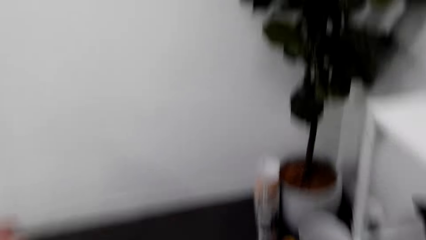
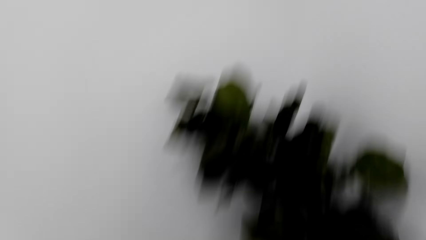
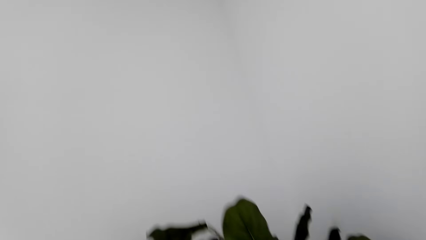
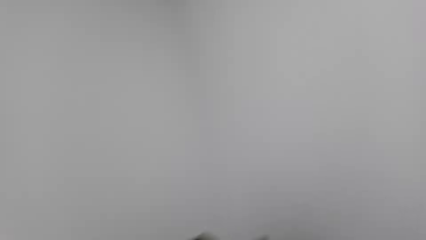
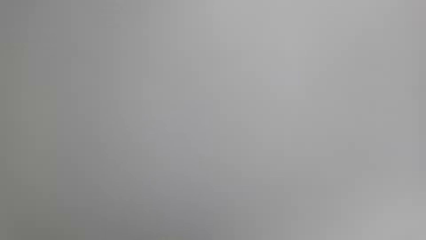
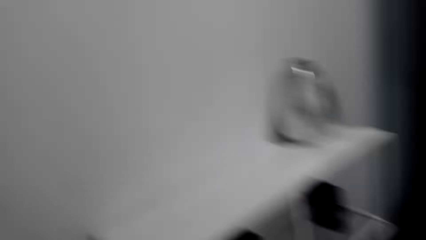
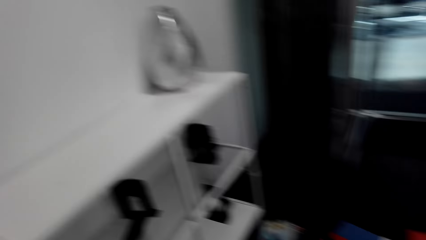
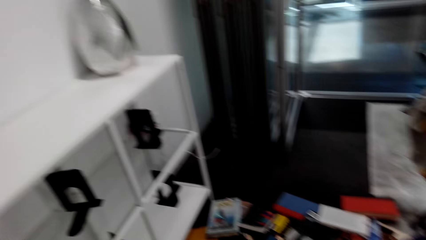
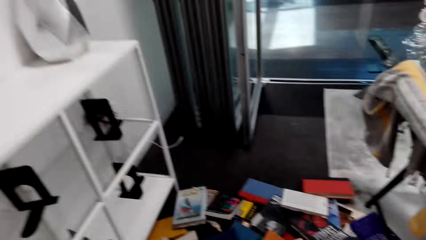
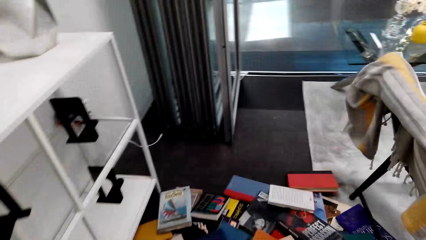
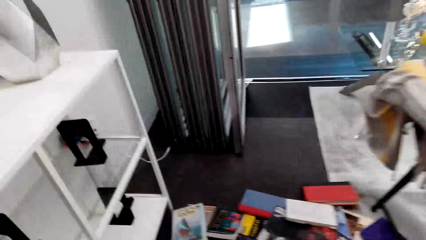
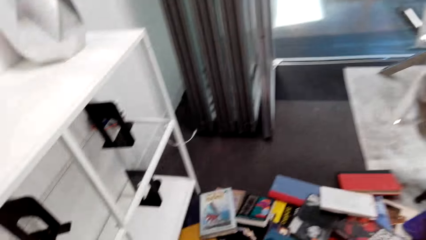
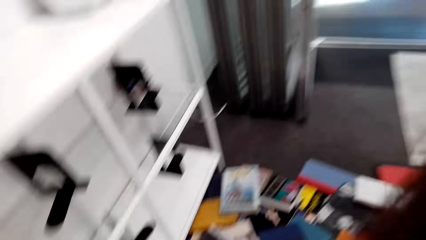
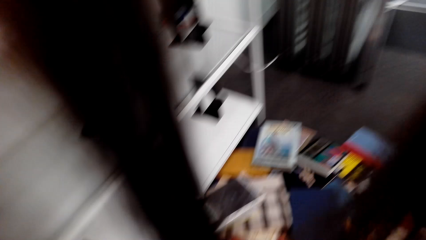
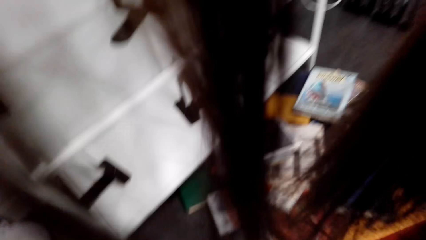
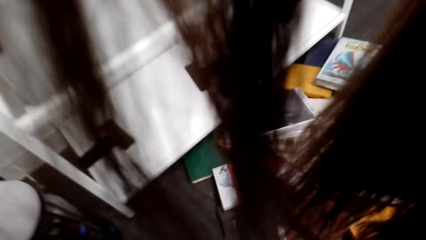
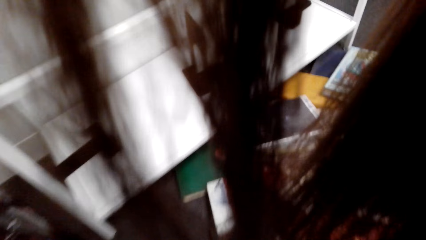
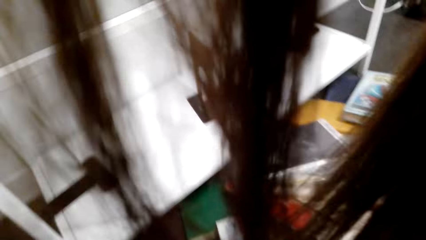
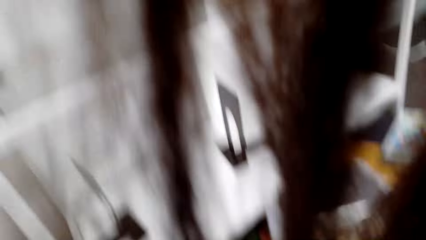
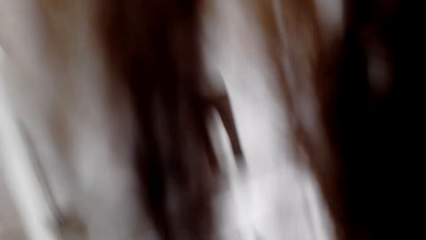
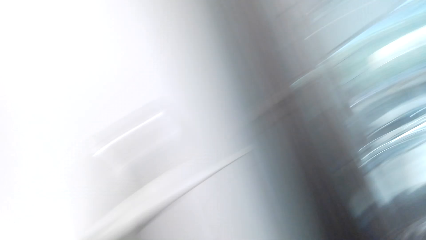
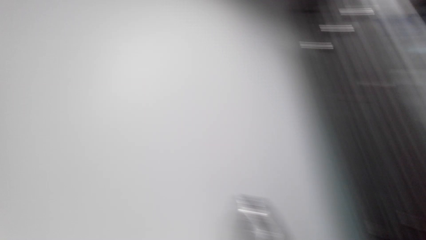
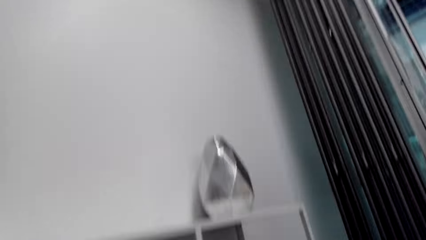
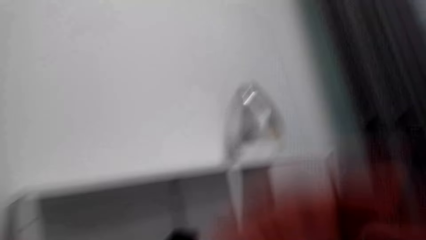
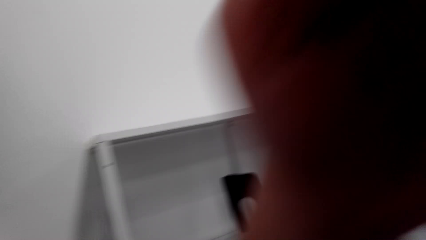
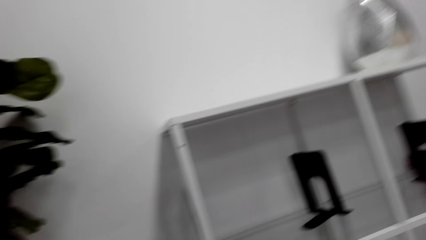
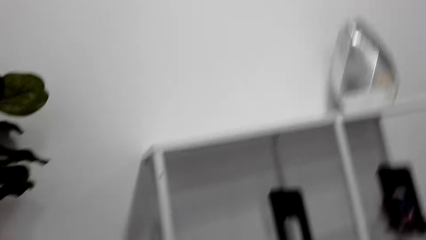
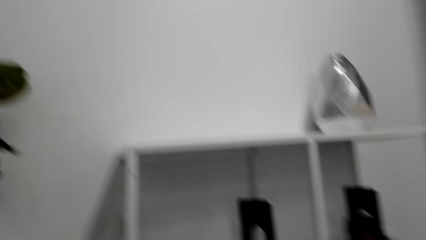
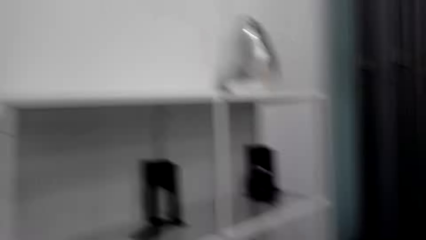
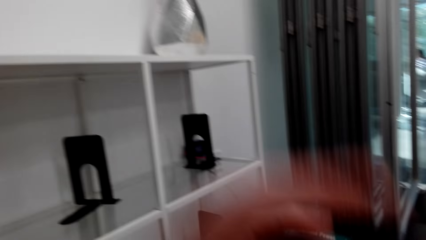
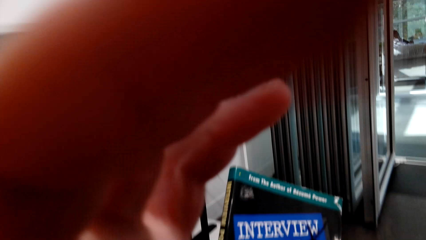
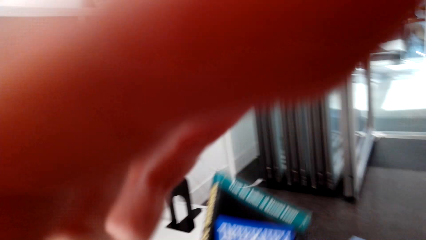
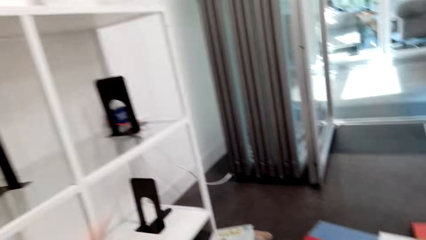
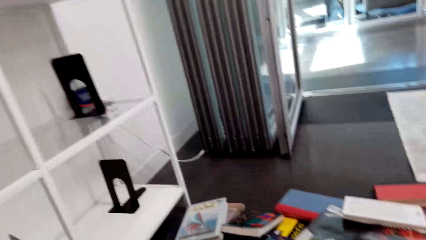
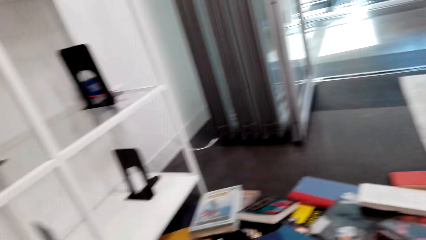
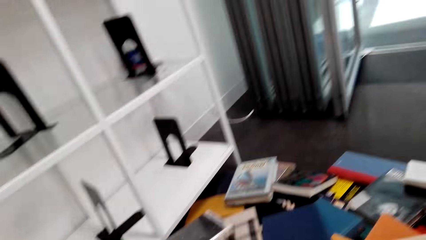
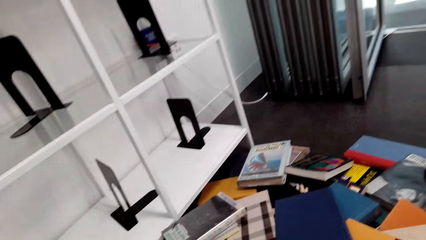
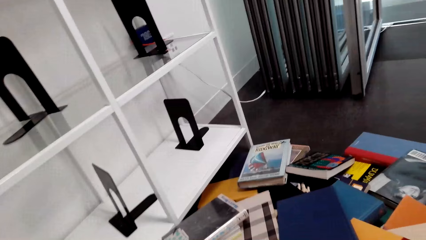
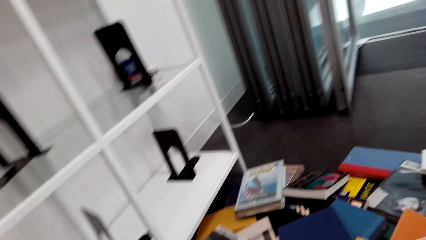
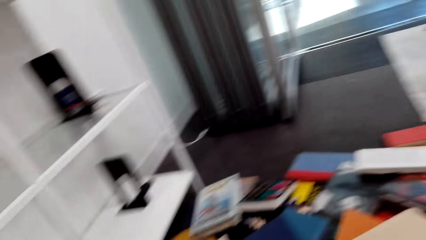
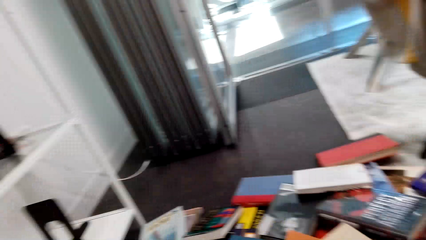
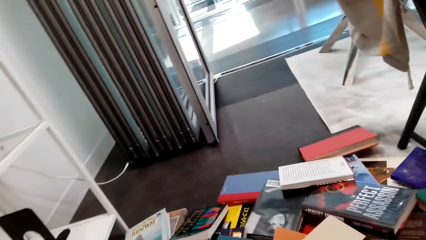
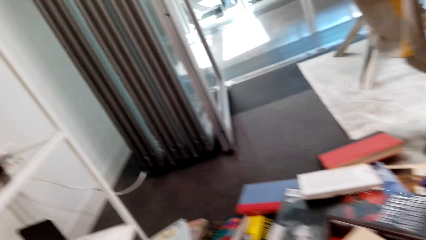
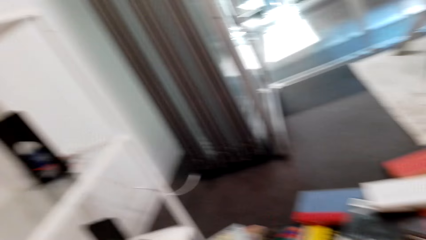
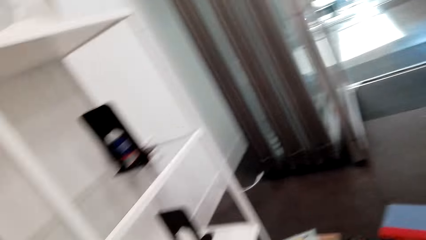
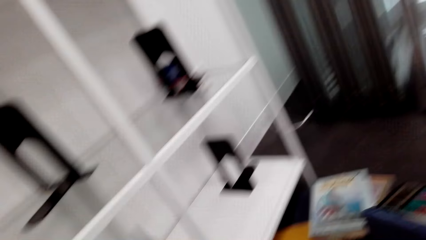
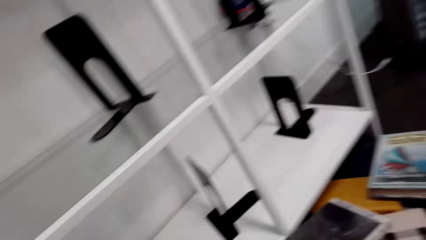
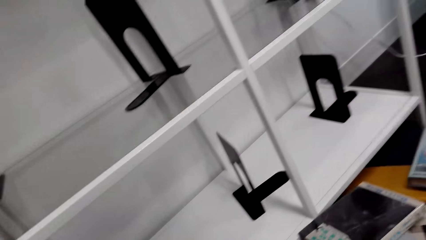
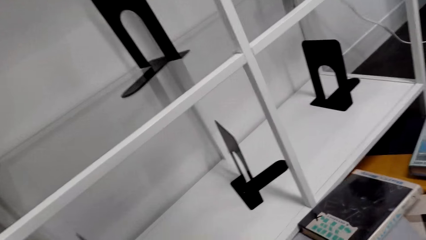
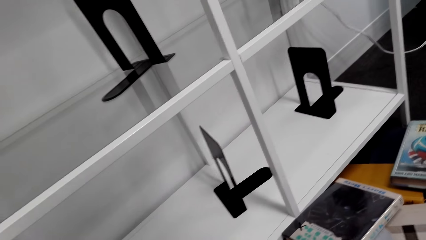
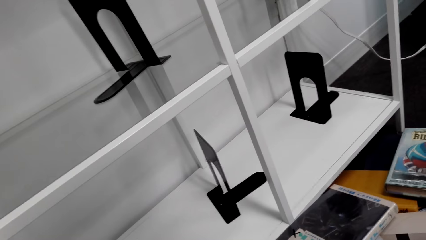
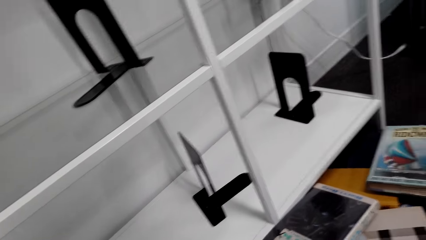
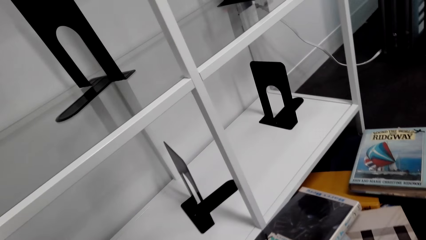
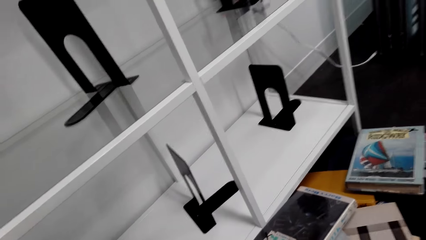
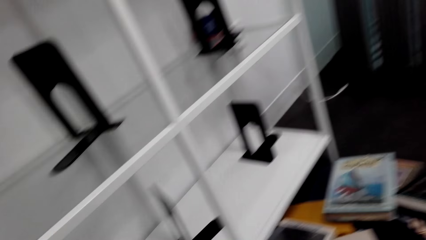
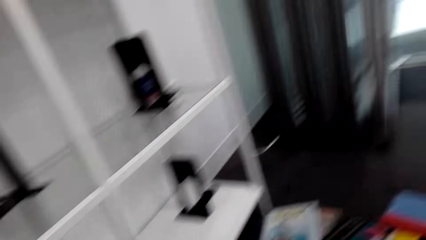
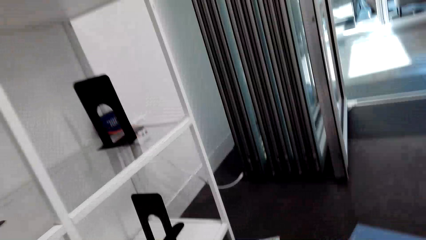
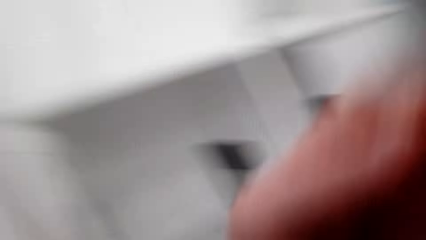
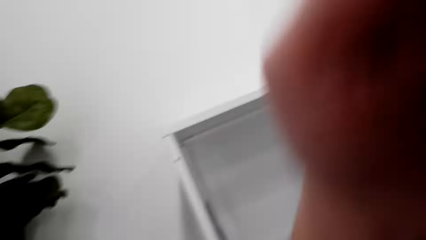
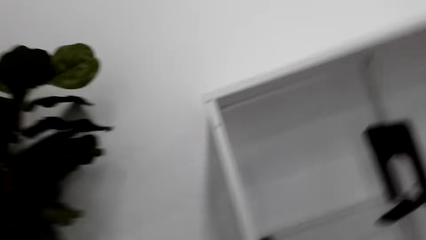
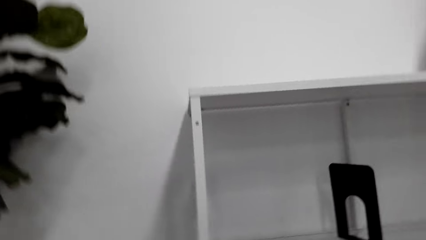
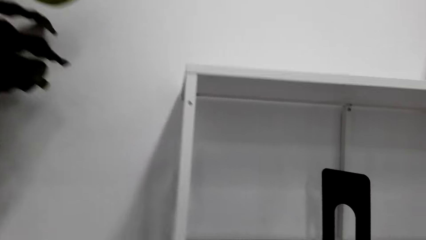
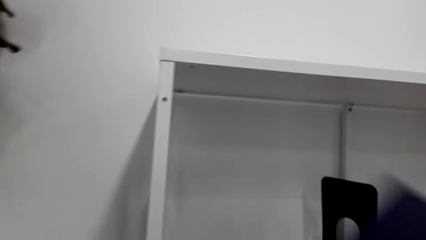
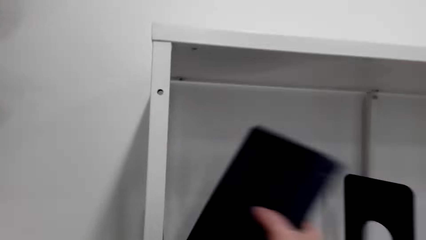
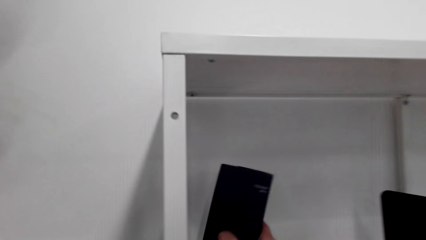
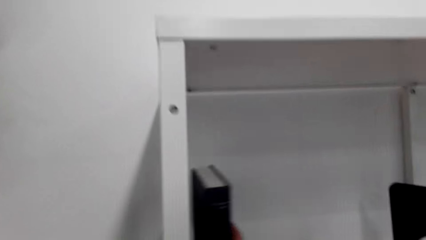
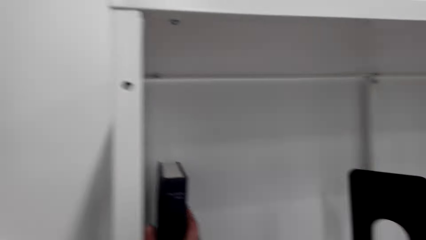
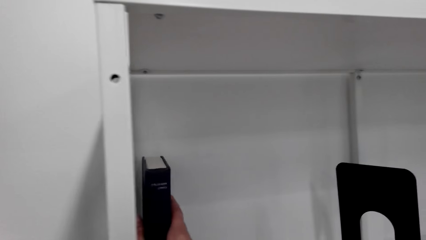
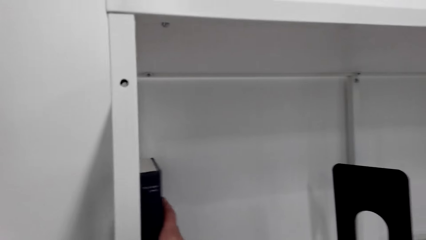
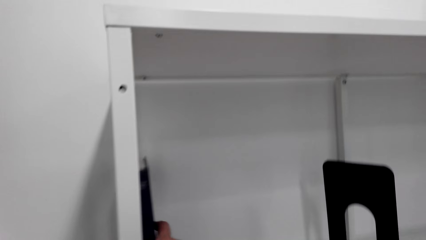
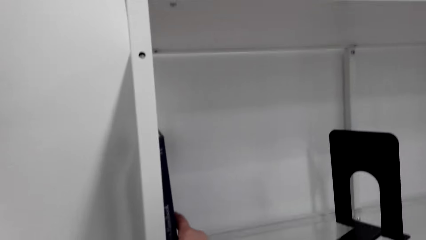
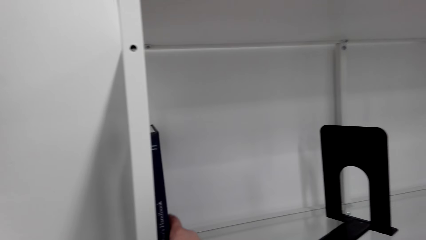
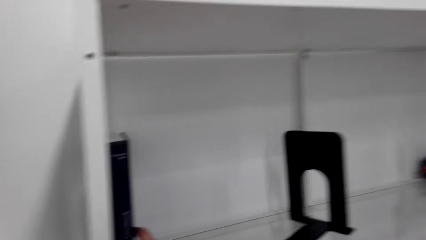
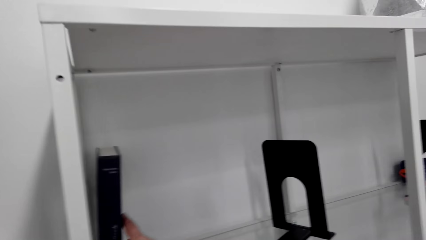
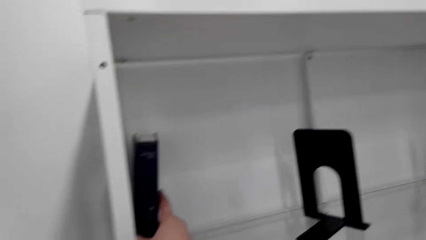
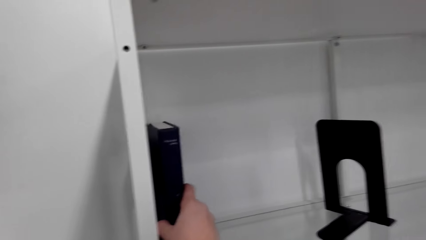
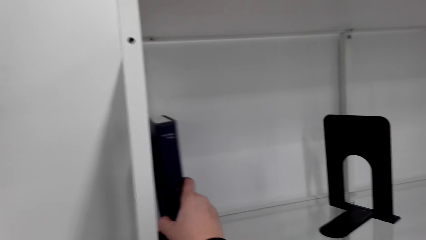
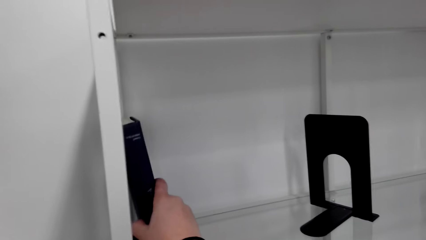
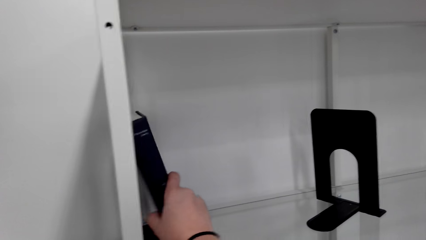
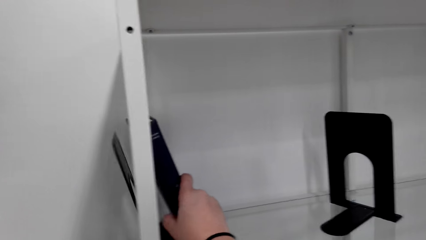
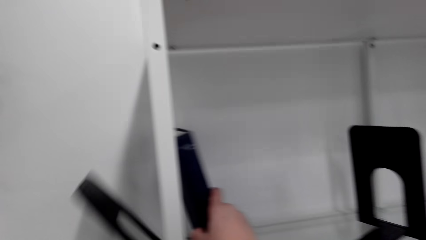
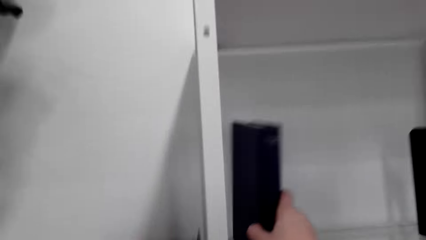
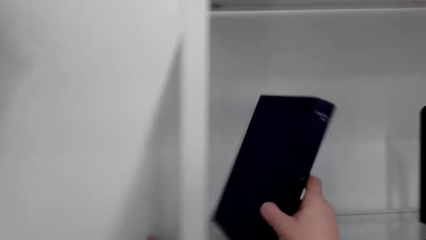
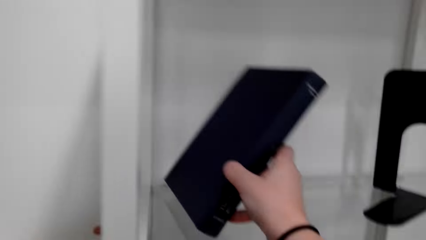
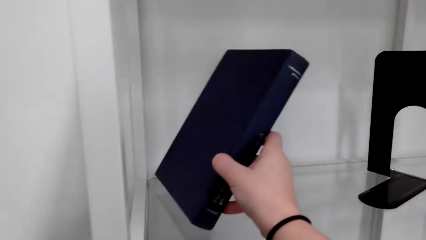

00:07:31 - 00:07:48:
The camera wearer walks around a room. He looks around the room. He lifts his hand. He looks around the room. He walks around the room. He adjusts a camera. He places a book on a shelf. He arranges books on the shelf.
